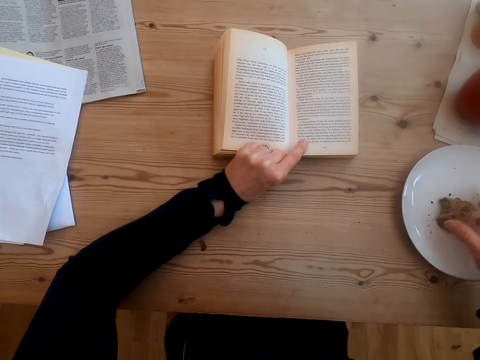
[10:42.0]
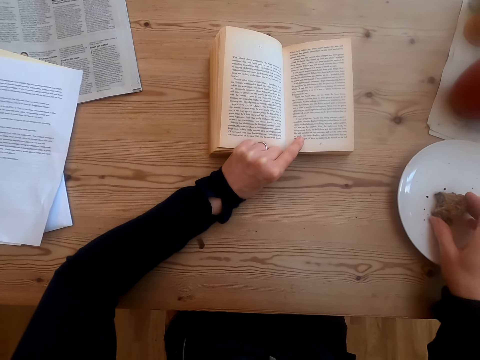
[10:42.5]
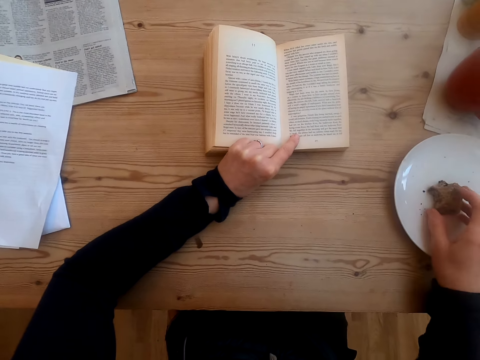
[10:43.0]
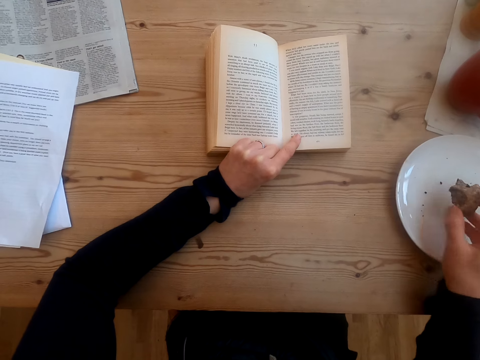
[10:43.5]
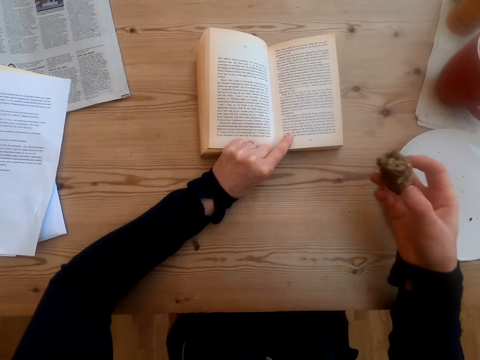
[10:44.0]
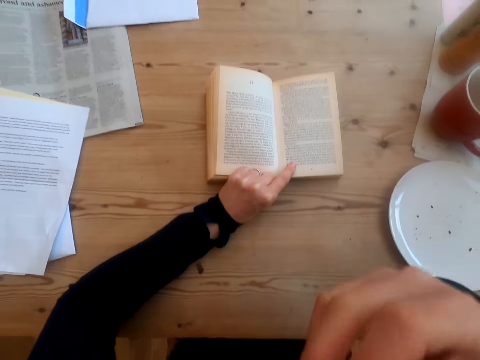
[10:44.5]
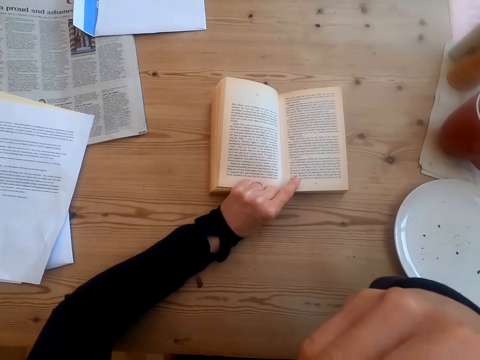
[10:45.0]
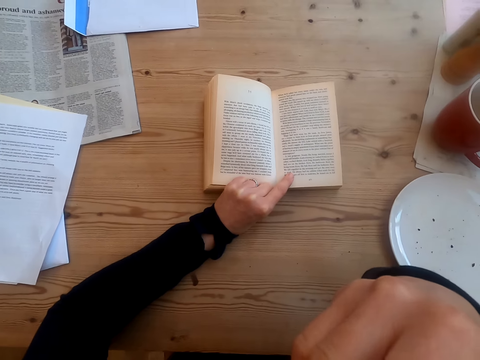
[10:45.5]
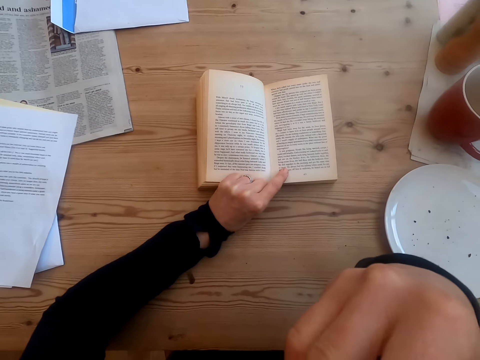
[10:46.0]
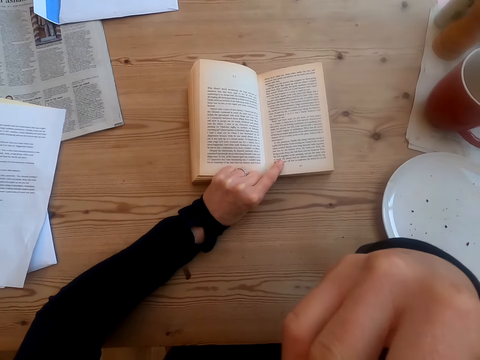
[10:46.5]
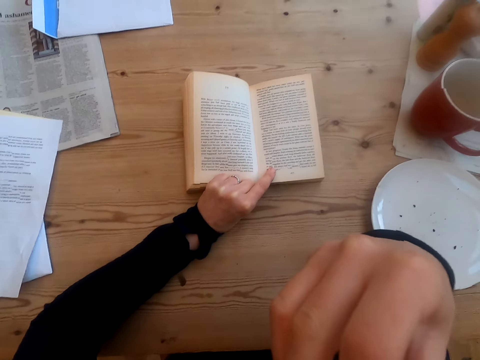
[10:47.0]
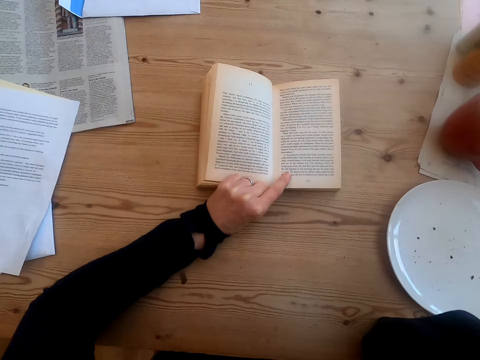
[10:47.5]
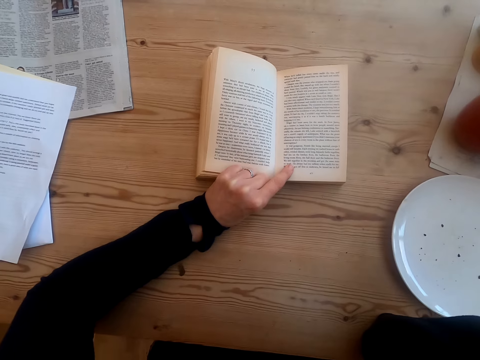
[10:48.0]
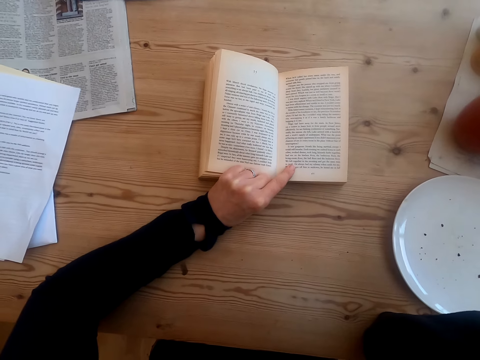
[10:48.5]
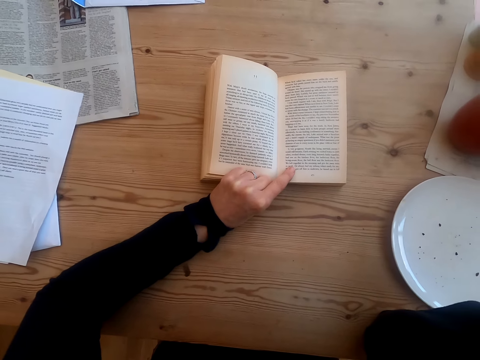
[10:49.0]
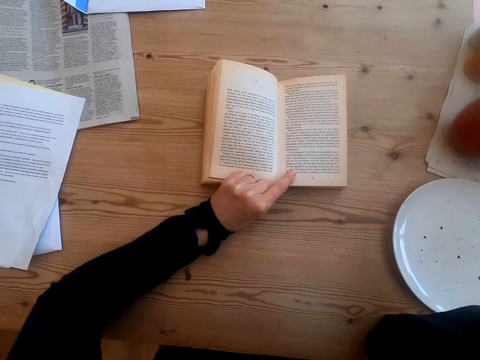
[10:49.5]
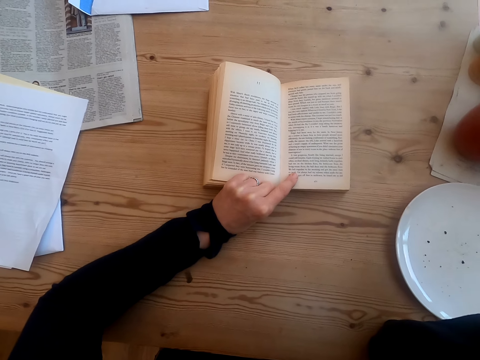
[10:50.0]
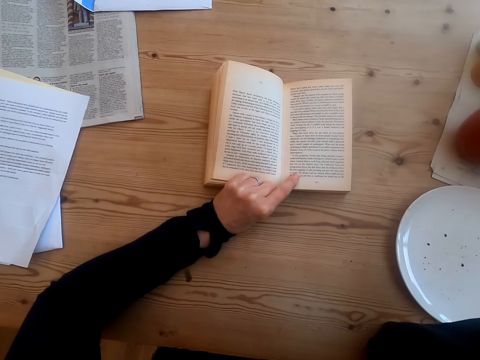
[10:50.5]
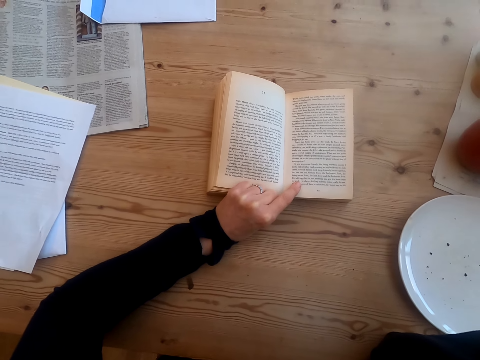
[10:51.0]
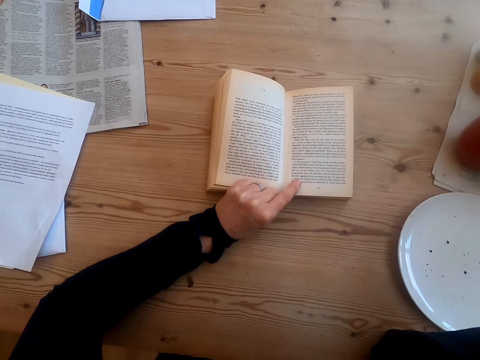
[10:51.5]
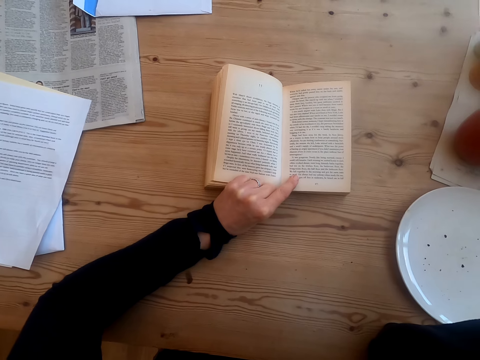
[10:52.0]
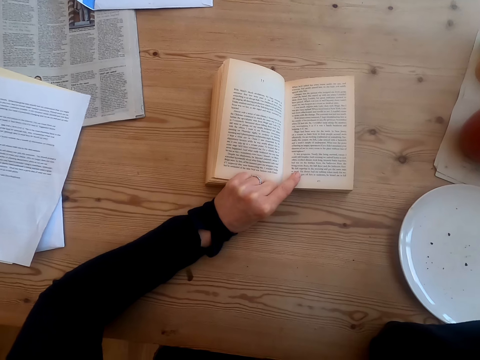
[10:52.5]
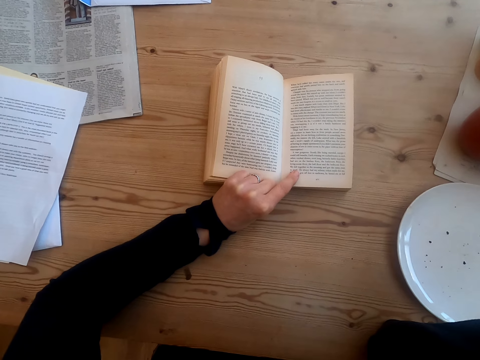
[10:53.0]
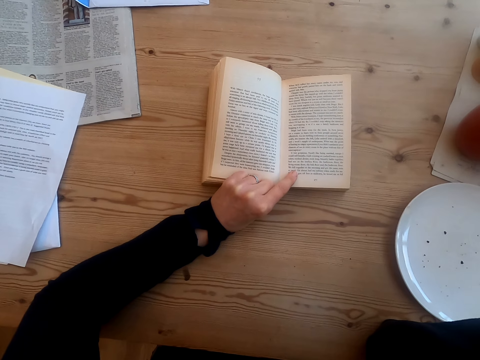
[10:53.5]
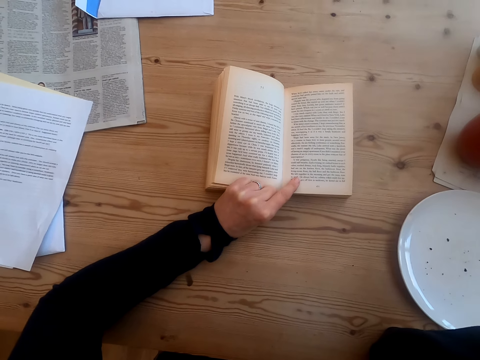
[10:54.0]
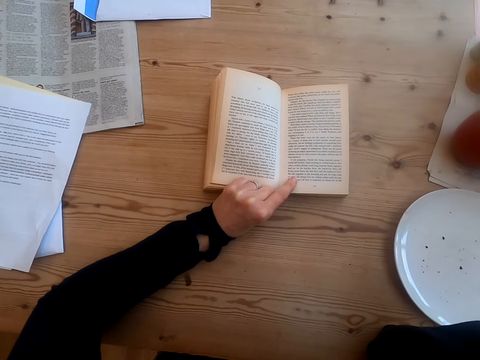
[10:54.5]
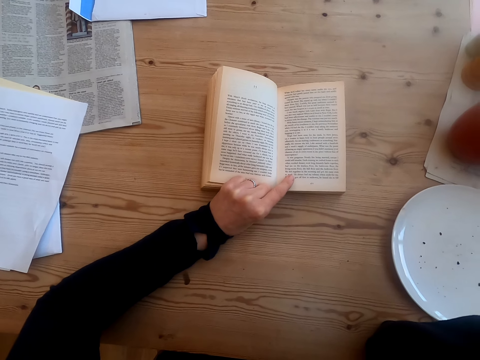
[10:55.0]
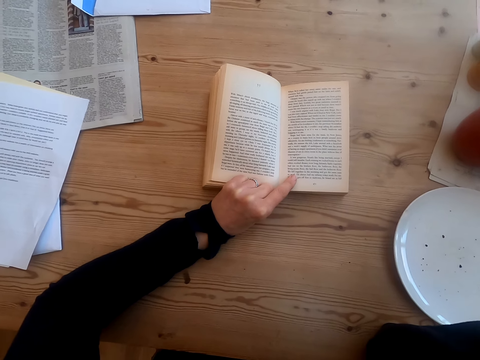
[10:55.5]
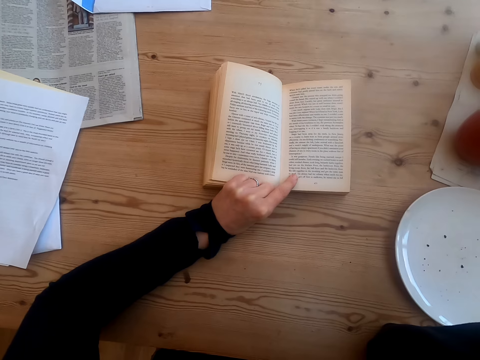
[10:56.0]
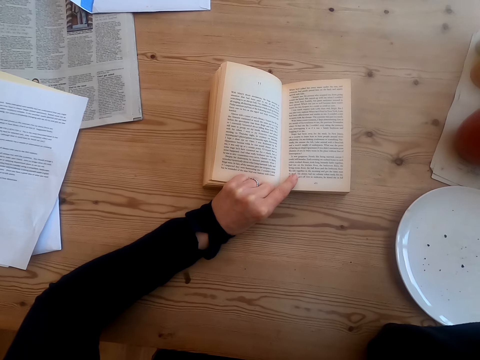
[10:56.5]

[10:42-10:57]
The camera wearer eats a cookie. They pick up something on the plate. They bite something. They read a book. They read the book.

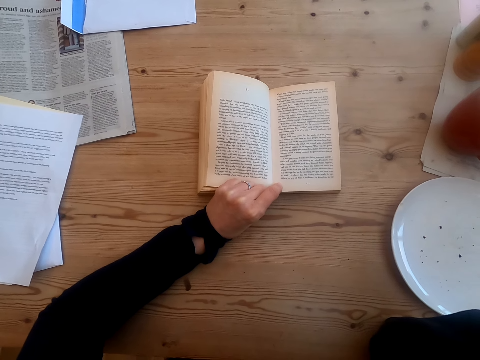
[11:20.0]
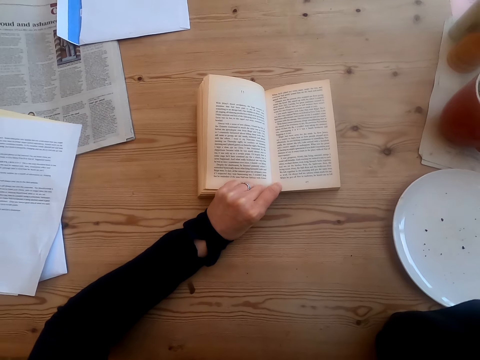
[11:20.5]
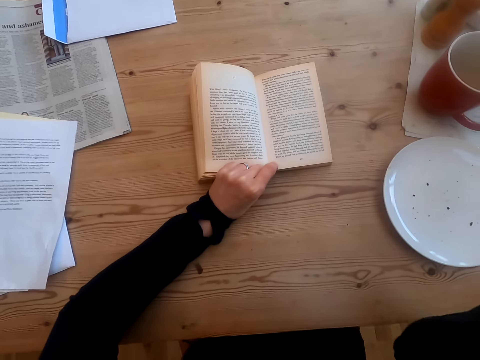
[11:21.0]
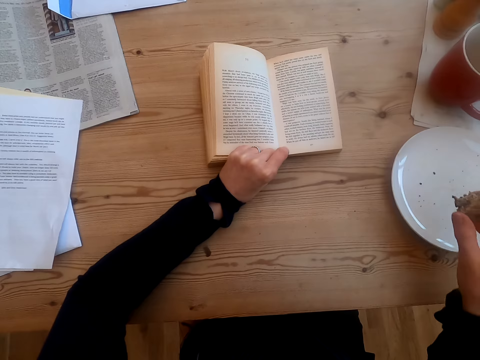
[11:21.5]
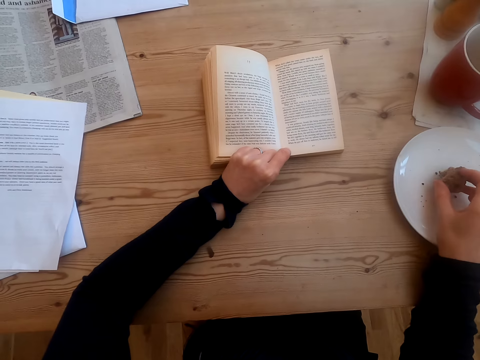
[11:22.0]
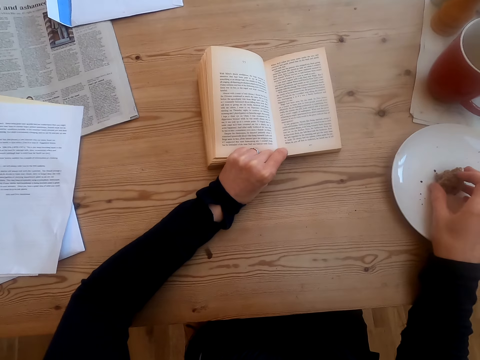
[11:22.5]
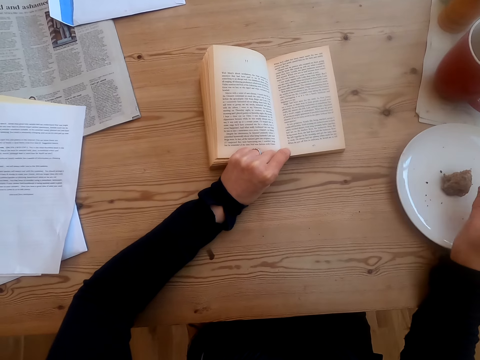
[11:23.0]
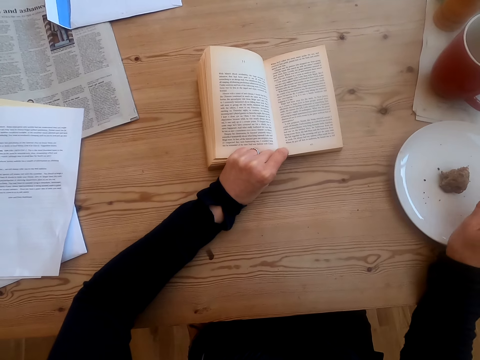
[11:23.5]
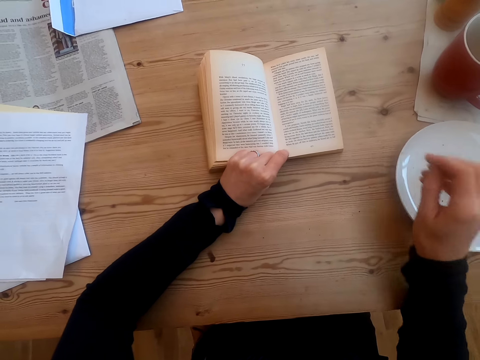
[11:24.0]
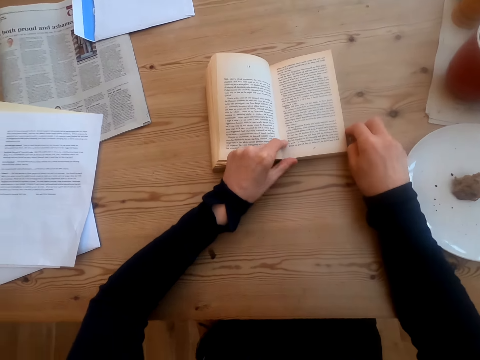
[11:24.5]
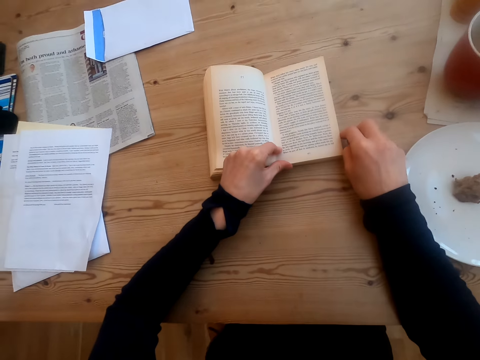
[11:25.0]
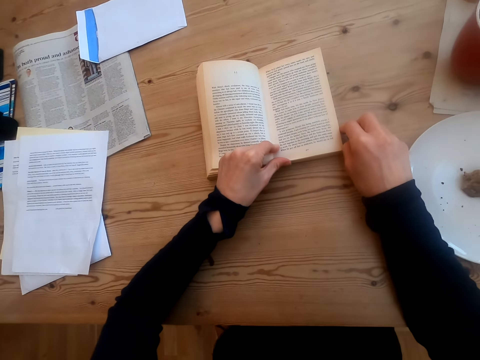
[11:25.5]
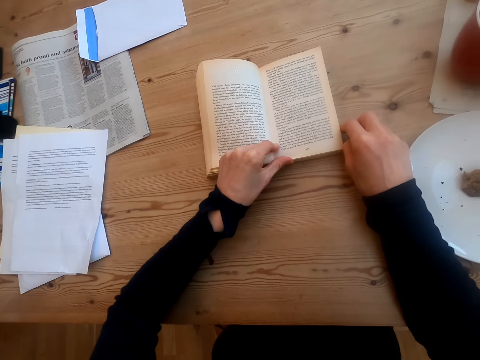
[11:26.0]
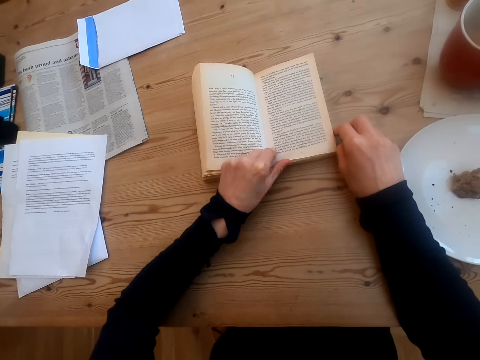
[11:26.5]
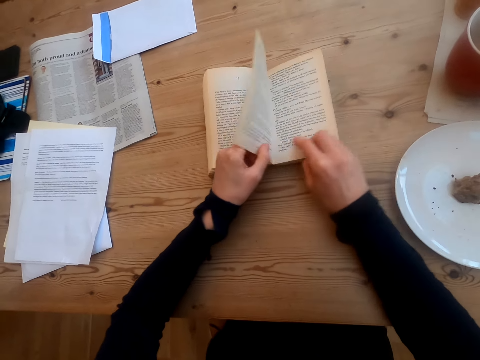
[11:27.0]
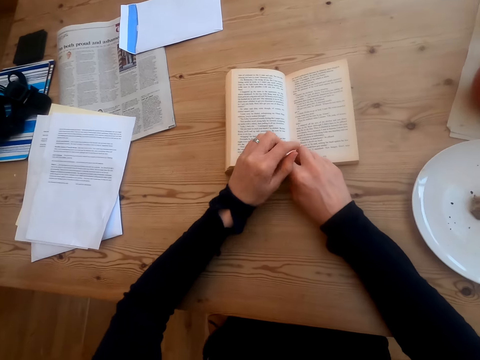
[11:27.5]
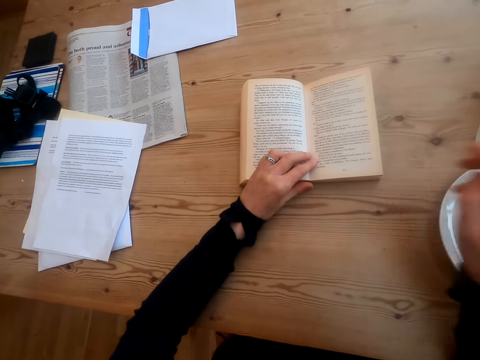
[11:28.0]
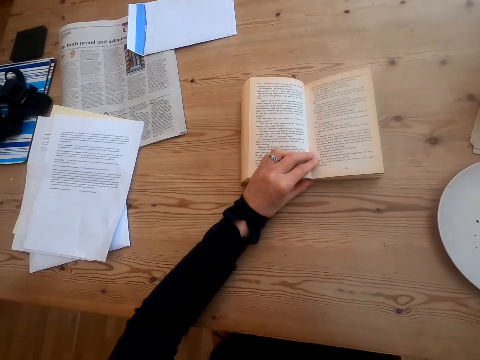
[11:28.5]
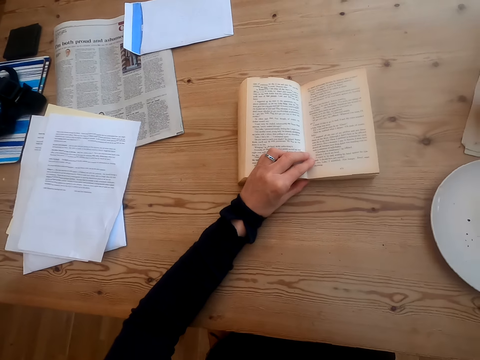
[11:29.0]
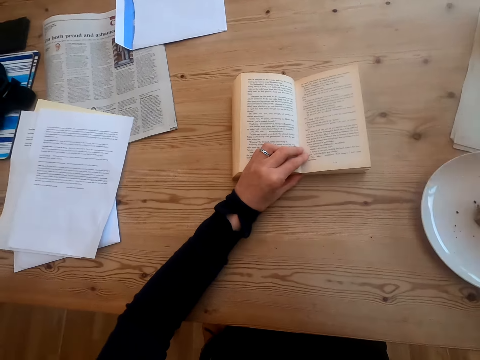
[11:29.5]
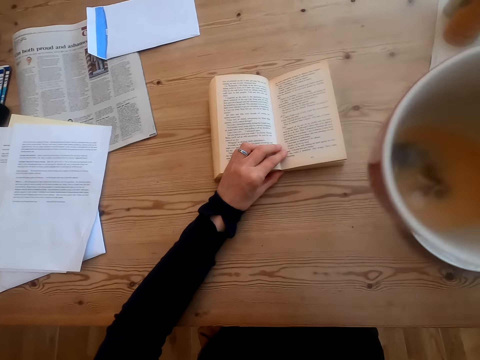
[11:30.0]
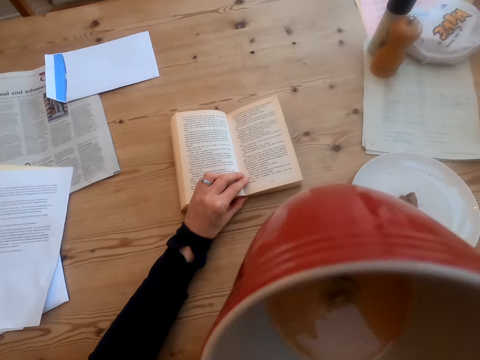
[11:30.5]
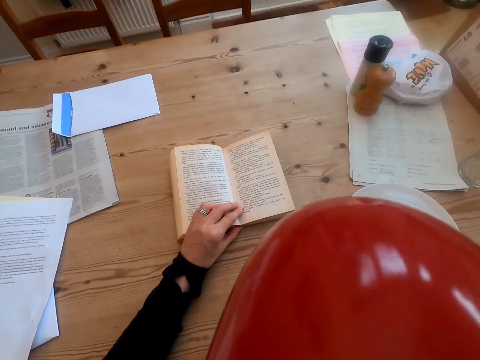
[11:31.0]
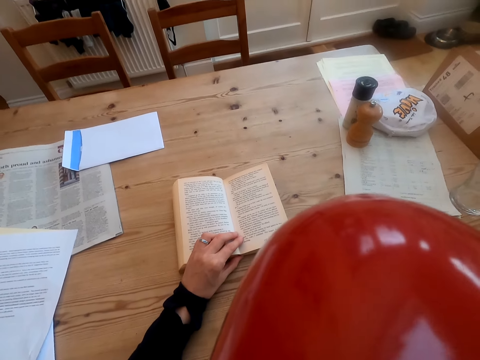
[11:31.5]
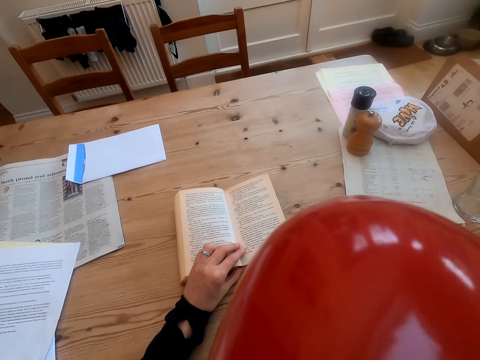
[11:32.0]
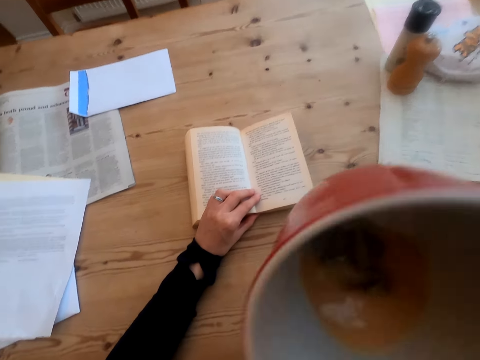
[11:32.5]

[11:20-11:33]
The camera wearer puts cookies on the plate. They shake their hand, put their hand on the table, and read a book. They turn a book page. They pick up a cup of tea on the table. They drink the tea.
